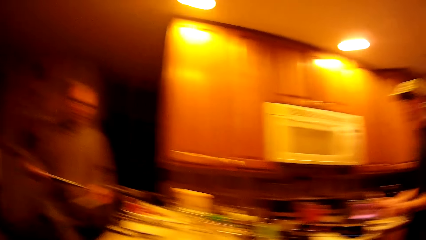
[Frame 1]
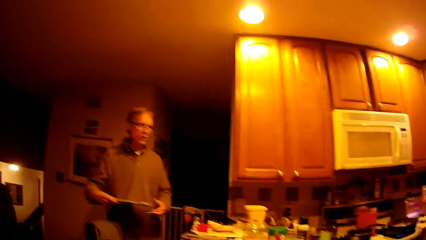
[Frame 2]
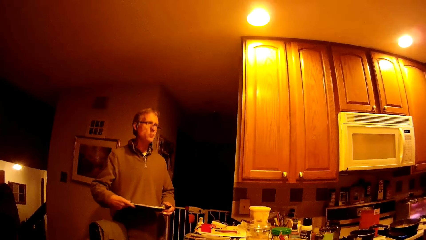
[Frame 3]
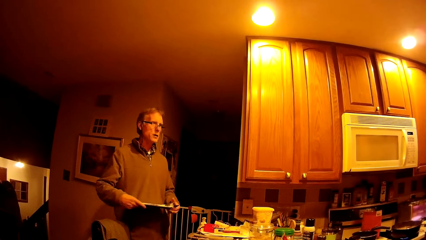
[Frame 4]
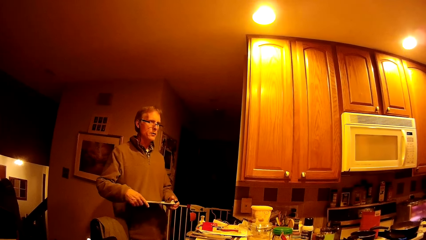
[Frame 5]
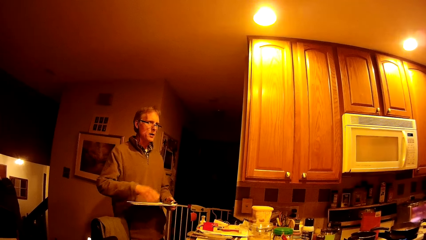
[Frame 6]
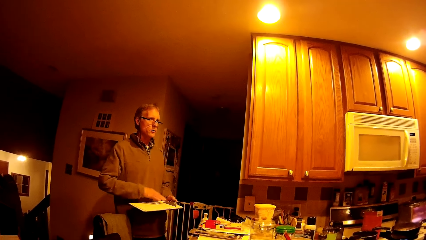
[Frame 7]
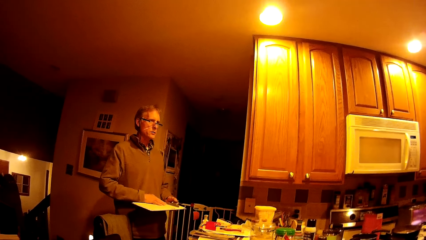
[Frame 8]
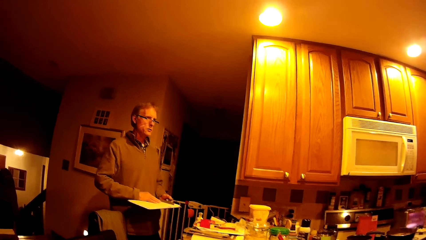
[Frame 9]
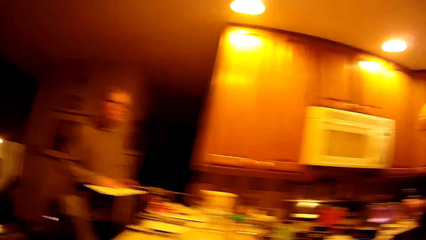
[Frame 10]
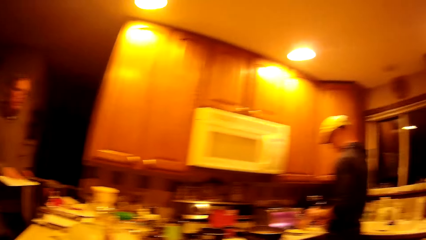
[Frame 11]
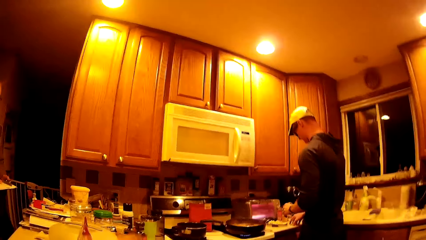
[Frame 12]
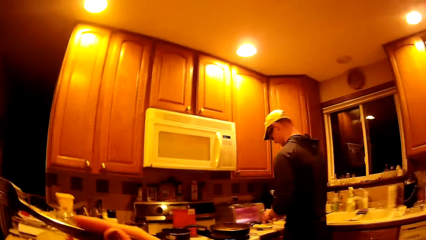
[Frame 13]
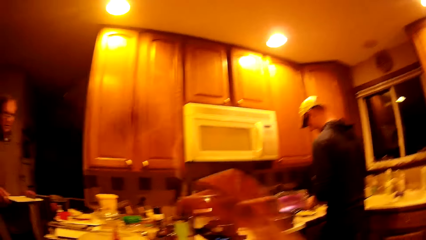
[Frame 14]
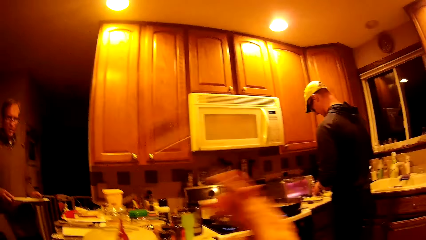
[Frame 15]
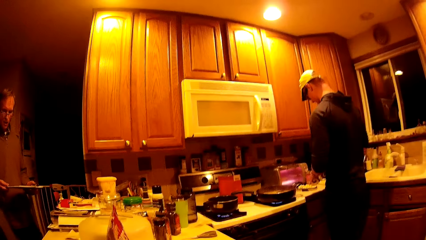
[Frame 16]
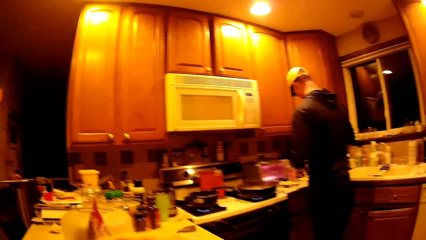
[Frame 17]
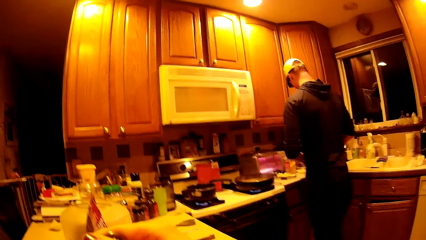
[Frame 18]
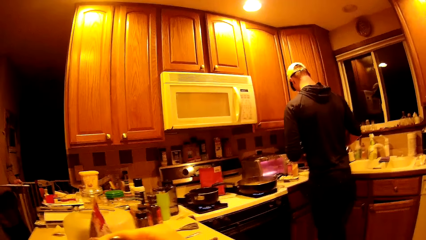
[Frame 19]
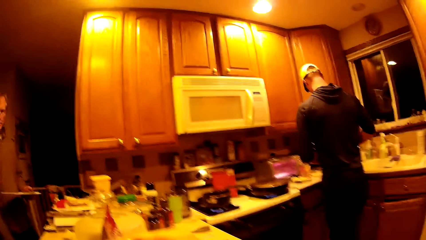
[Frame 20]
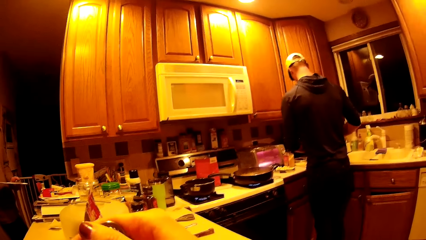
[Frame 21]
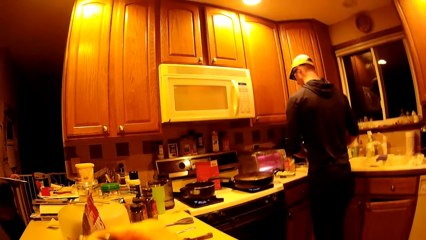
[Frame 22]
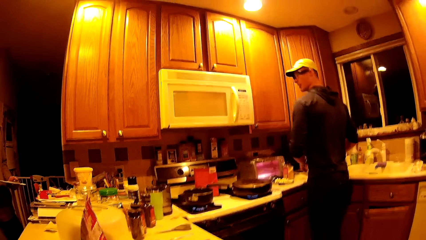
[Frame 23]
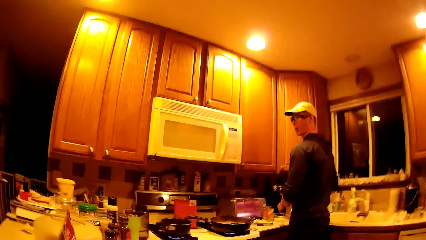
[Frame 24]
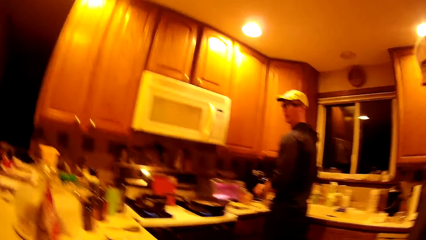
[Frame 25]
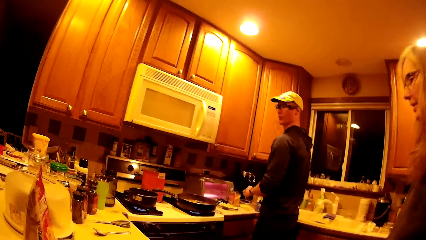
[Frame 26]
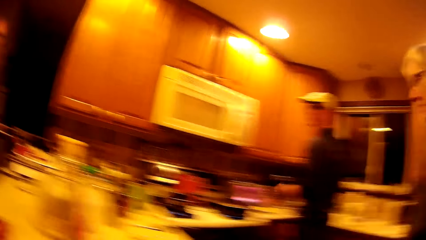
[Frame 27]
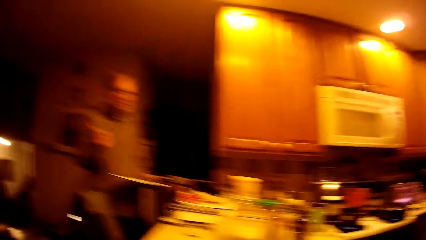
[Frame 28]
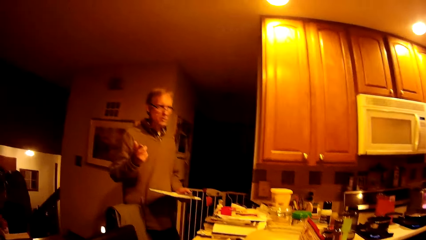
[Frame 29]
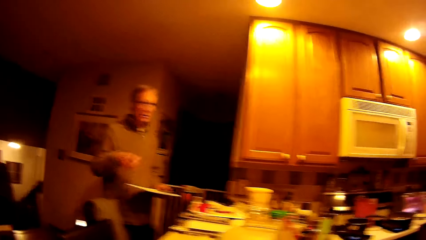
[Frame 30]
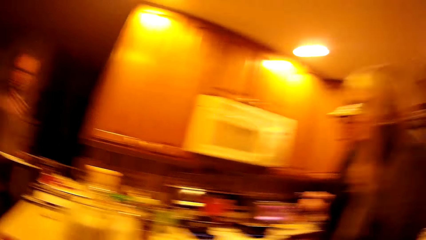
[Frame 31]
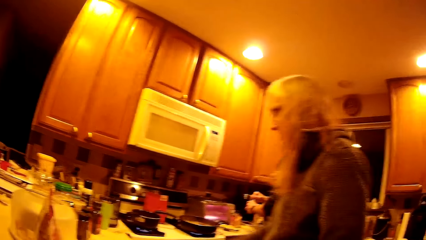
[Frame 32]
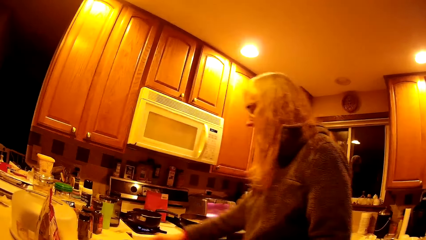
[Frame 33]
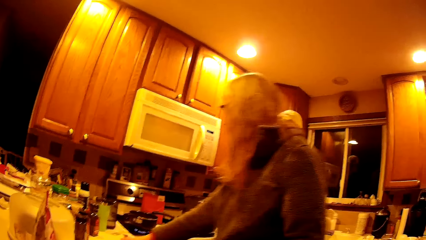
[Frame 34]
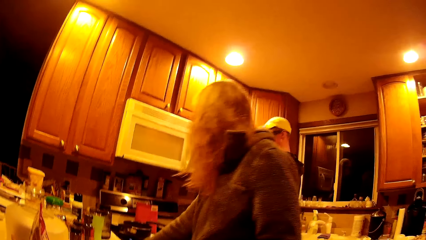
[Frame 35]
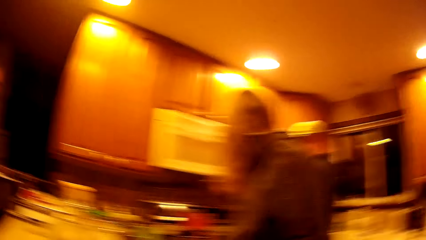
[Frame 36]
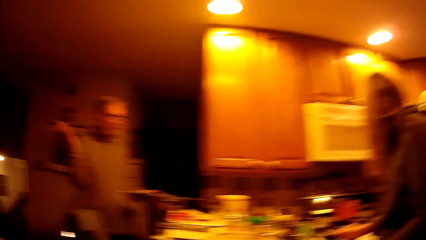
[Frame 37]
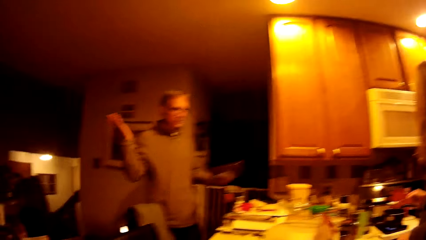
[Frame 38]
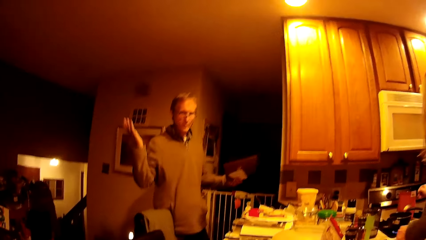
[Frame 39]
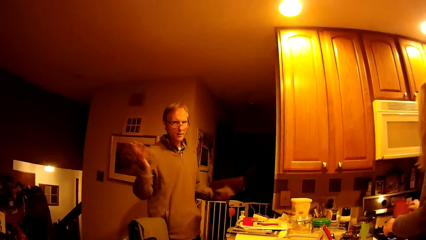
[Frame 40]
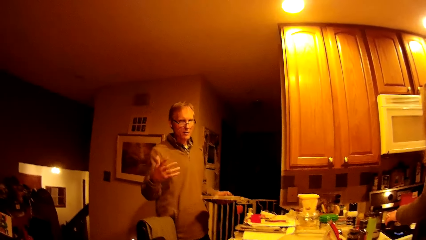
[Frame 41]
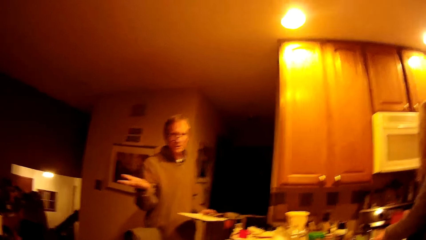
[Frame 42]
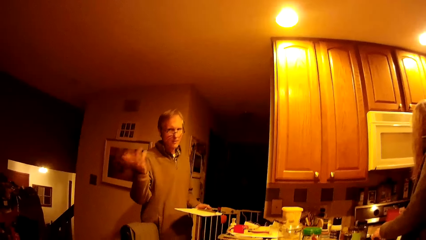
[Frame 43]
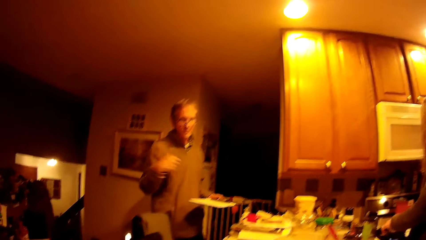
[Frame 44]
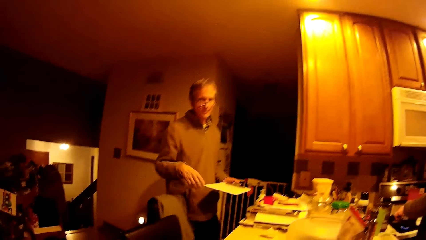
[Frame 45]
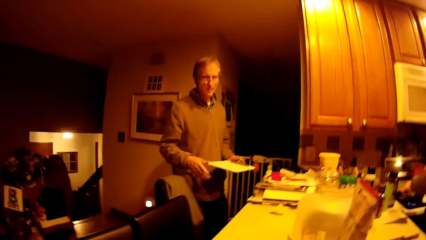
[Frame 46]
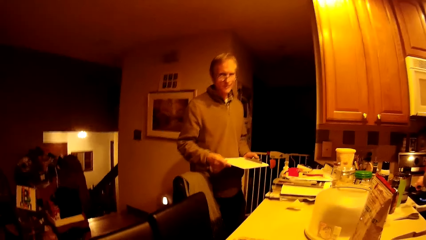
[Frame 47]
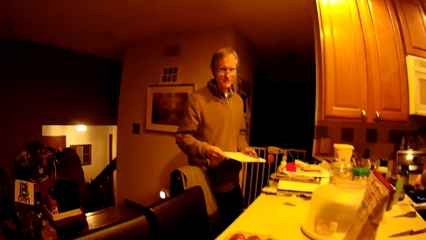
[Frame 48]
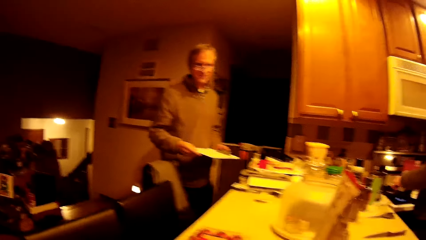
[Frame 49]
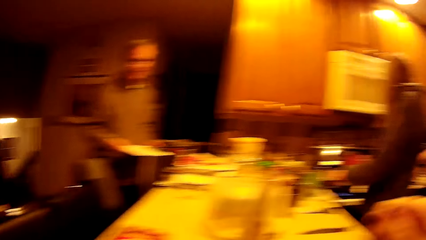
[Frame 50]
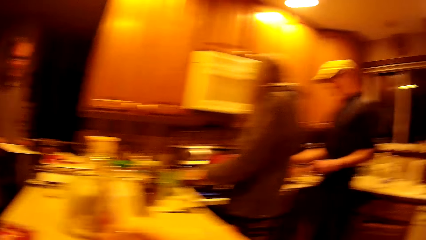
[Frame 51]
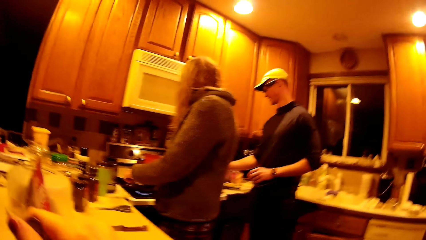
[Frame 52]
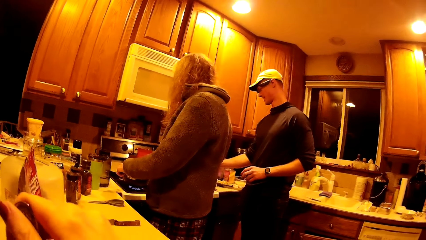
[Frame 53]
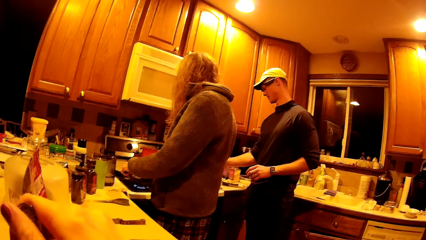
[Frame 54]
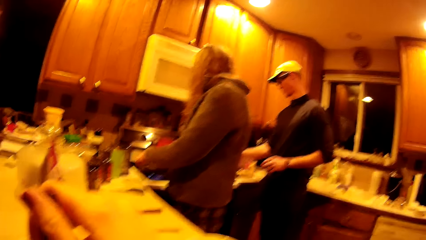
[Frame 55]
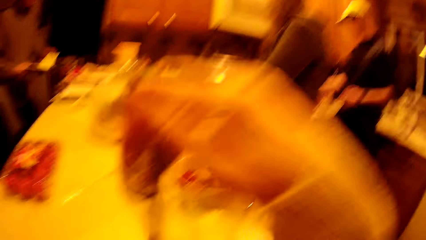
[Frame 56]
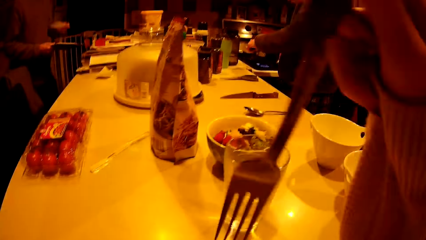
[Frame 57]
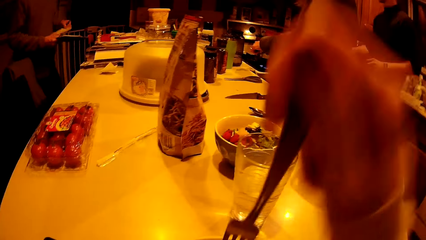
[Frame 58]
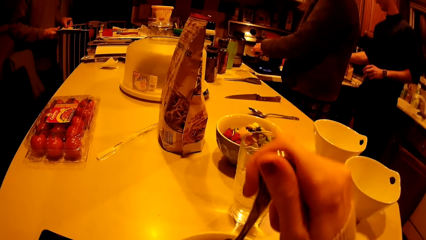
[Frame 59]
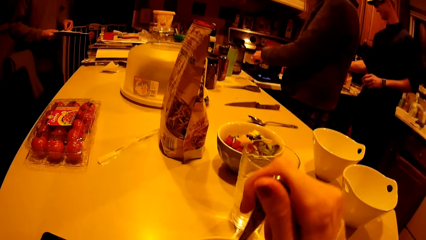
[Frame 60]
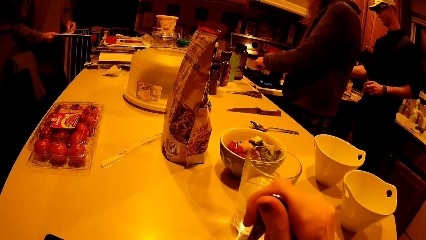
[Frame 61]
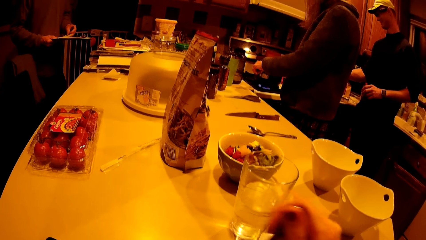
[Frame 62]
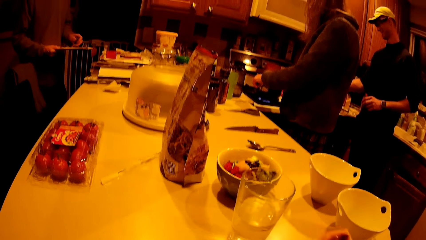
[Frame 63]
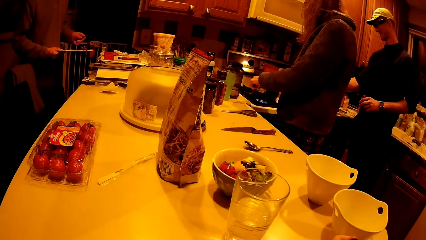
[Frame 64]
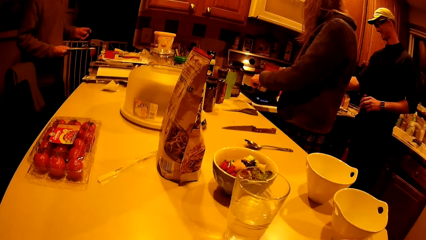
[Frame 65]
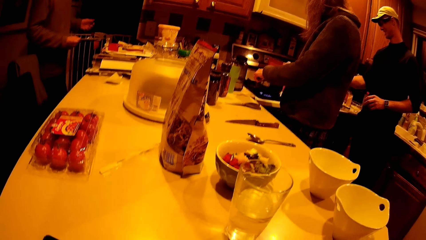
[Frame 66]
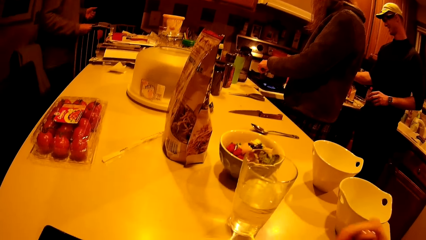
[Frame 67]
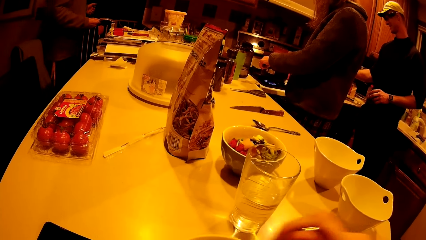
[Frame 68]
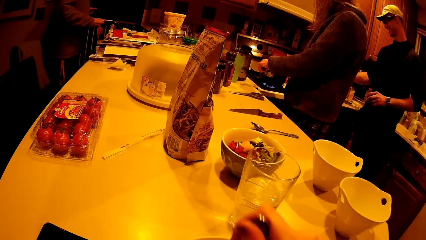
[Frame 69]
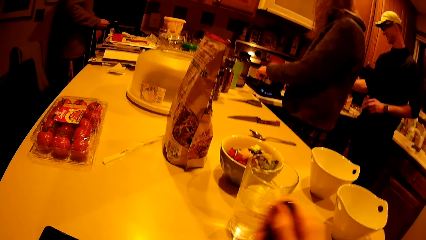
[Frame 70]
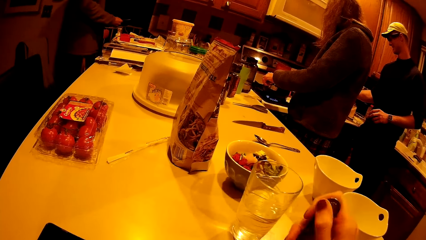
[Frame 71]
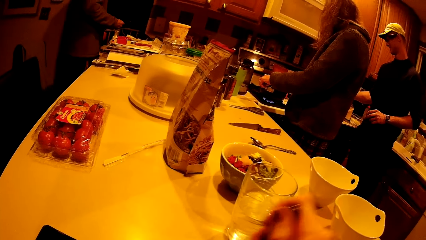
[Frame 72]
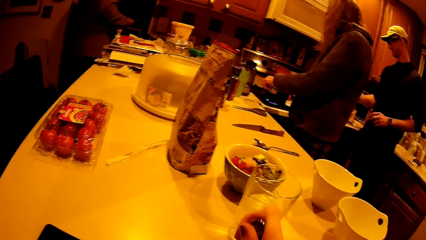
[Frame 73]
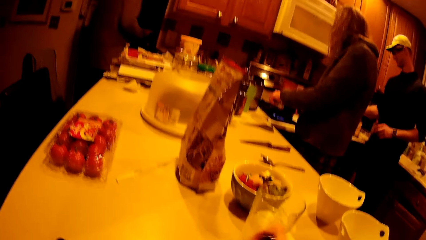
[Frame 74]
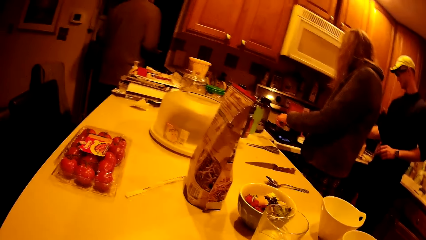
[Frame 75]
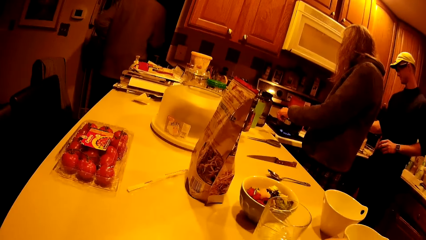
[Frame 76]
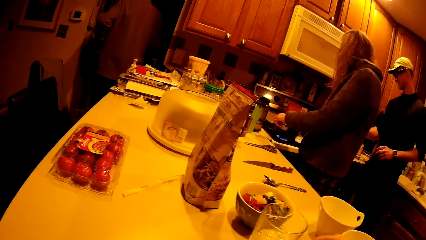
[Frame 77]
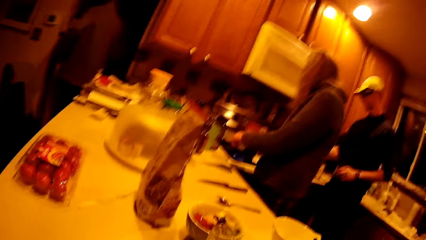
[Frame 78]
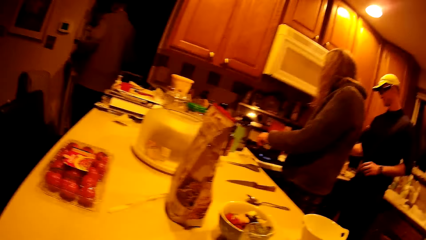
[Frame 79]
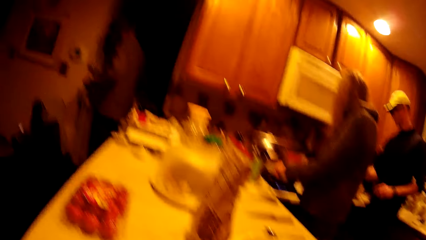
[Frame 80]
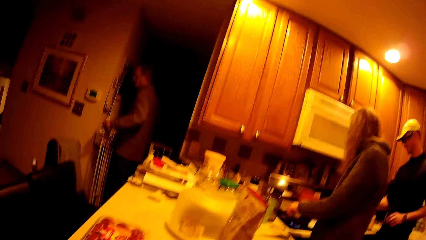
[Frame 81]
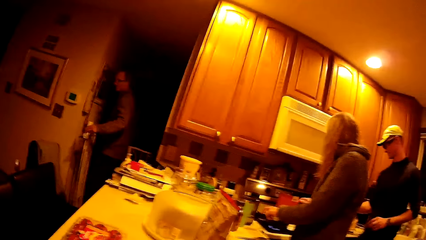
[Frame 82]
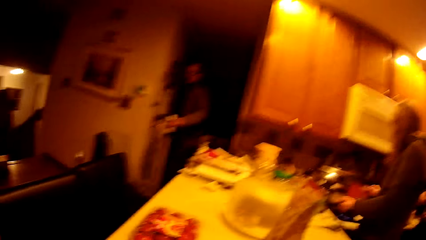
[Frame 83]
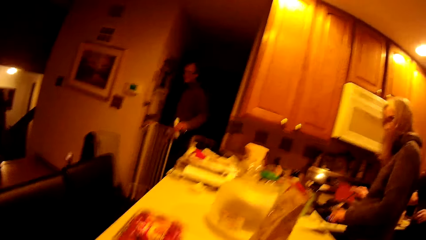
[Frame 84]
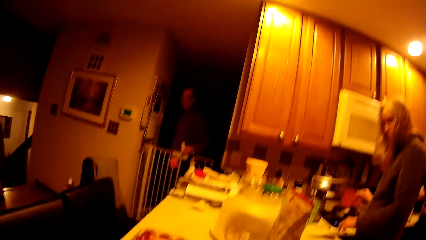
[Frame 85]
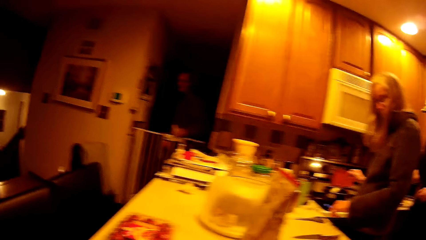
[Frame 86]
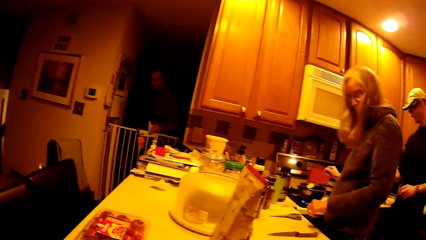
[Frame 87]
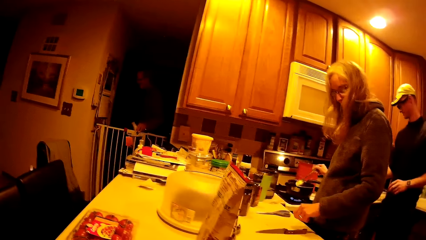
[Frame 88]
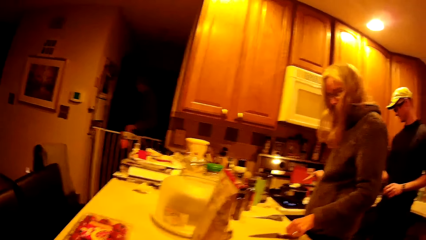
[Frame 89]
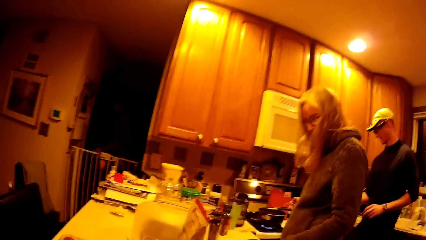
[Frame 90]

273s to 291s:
The man holds the clipboard in both hands. The camera wearer walks towards the table. A woman holds the cooking pot. The man walks out.
